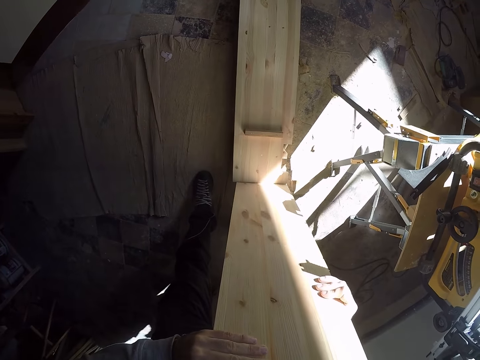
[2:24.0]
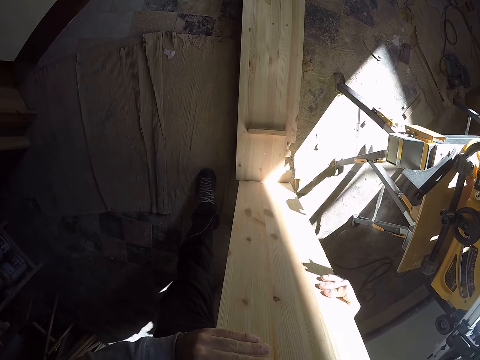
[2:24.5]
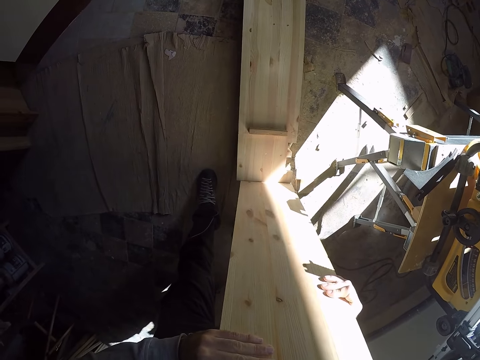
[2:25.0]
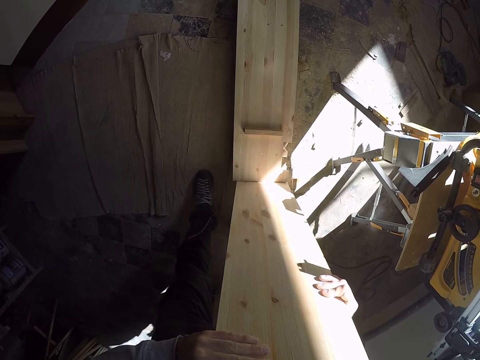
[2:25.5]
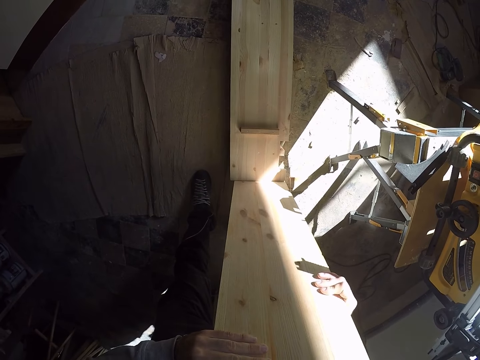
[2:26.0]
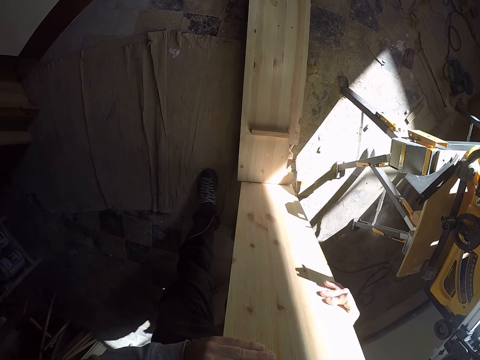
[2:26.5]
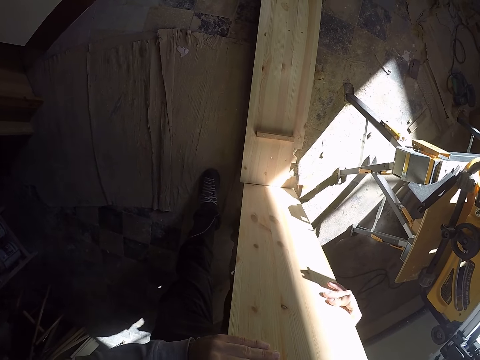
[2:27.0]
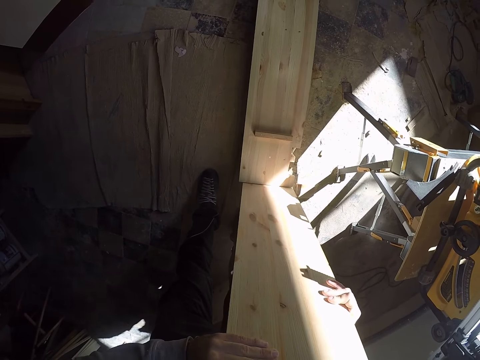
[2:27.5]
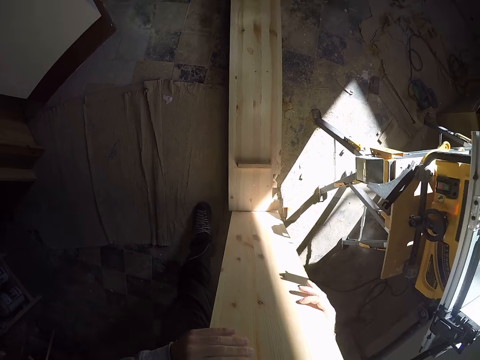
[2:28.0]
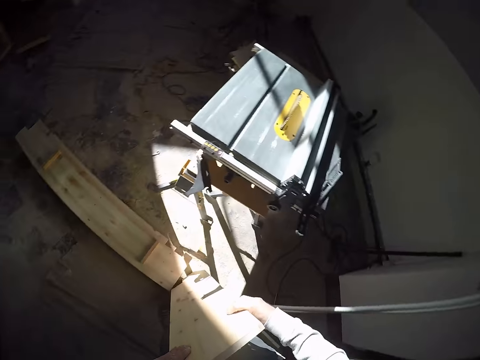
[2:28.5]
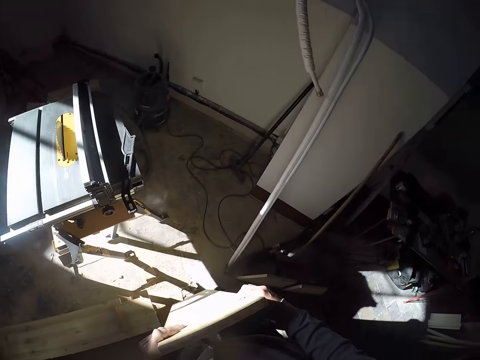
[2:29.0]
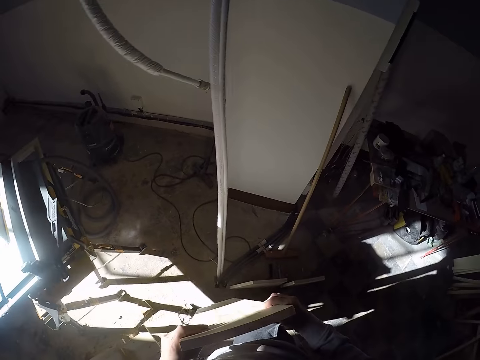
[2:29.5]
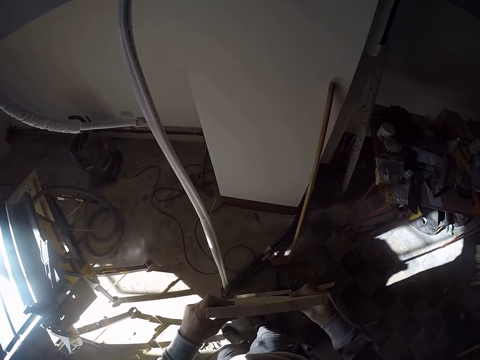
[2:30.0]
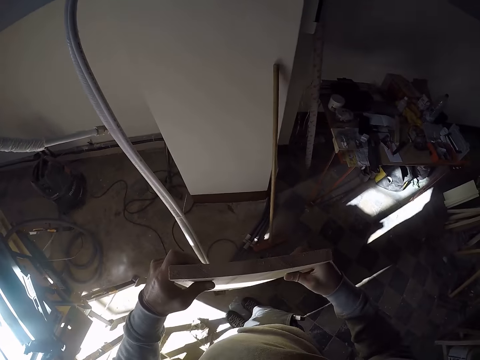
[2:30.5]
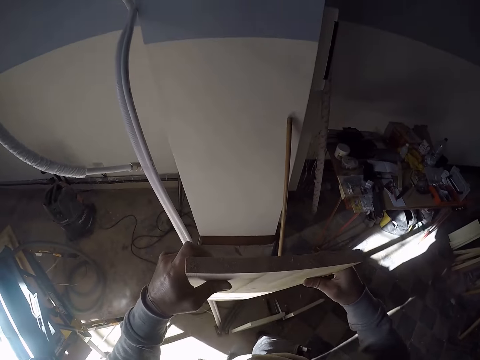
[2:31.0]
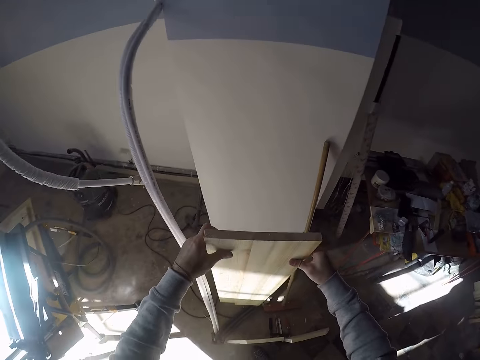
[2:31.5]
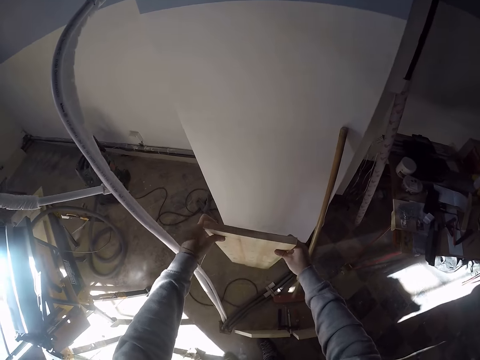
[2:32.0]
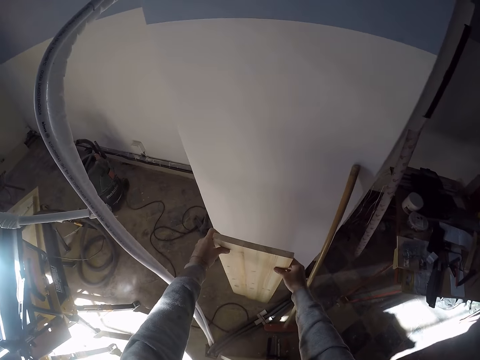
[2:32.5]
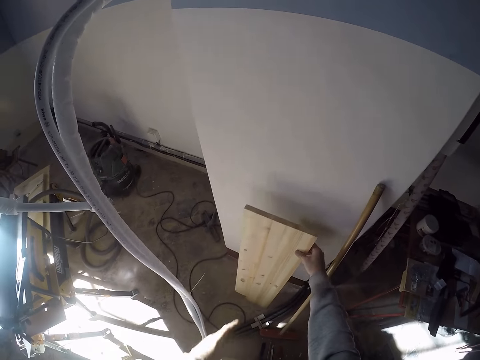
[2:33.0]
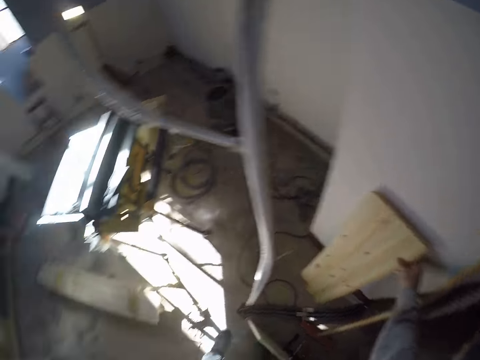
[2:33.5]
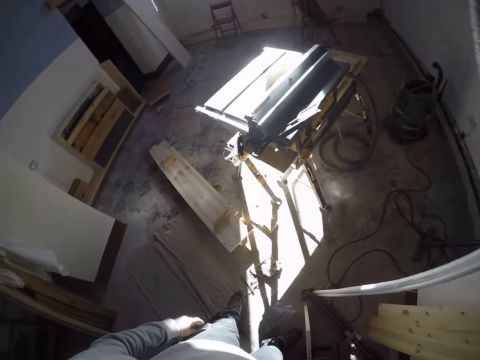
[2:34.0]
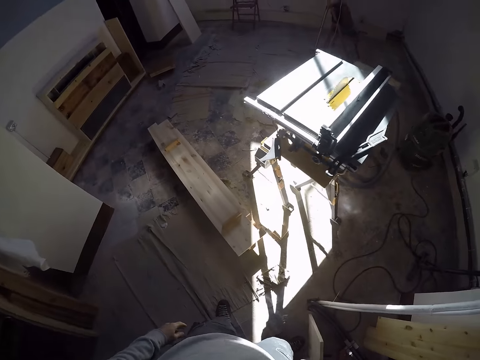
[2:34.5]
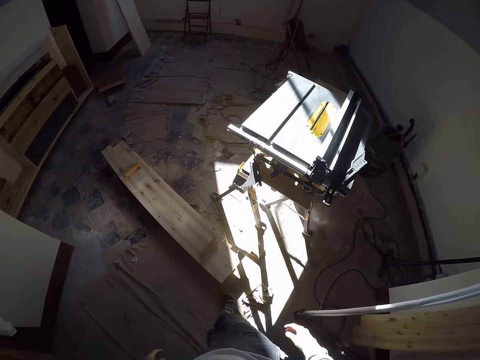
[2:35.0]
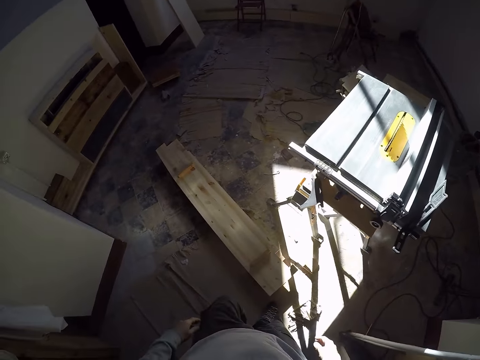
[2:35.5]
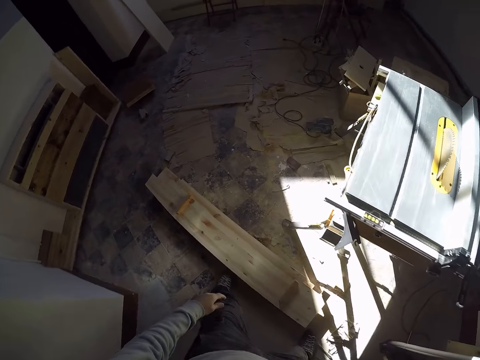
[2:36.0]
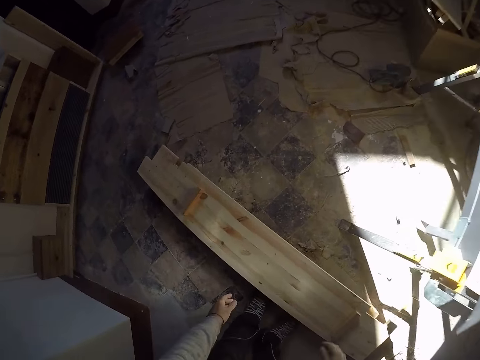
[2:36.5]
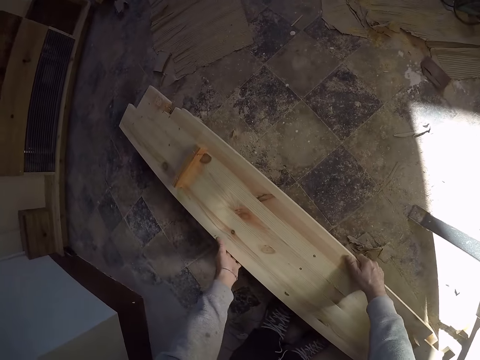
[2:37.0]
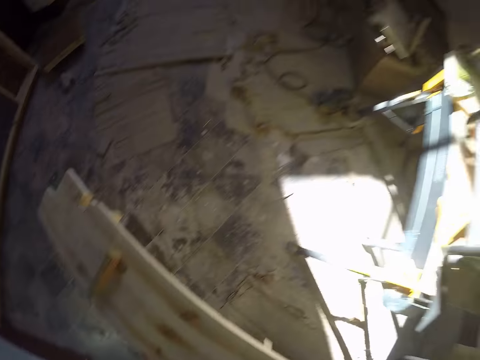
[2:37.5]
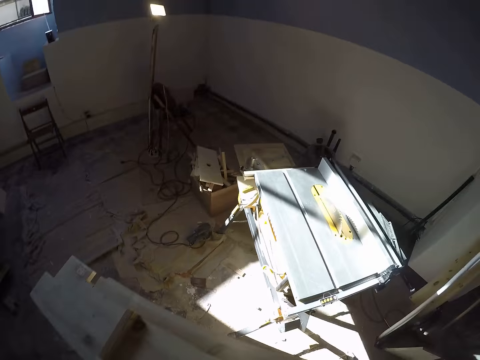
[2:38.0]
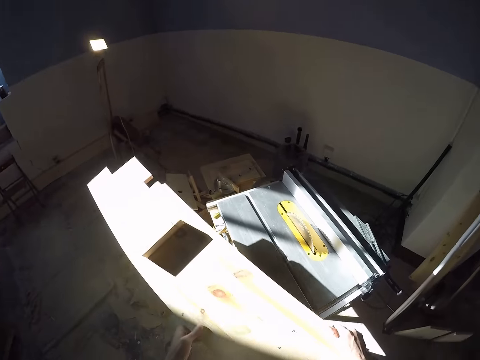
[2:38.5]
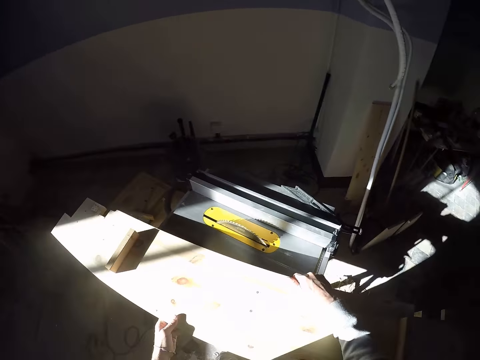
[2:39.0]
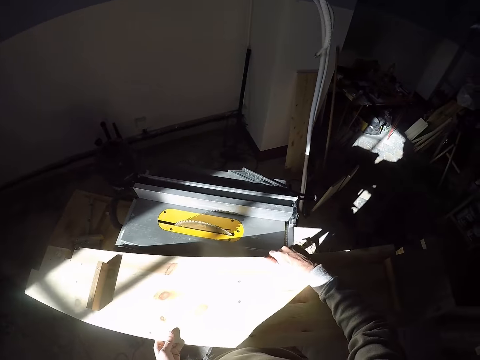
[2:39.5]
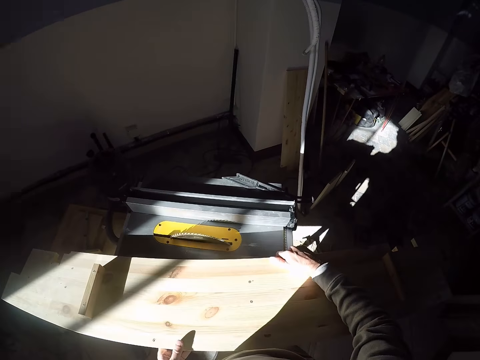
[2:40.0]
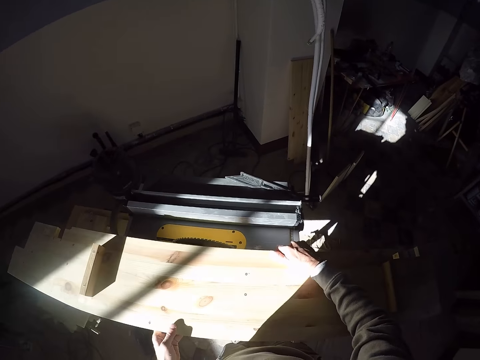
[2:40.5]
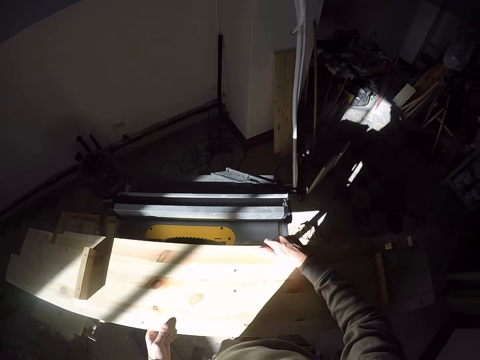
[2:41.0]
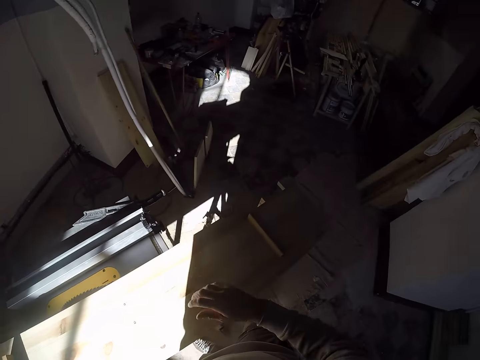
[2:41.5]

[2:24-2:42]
The camera wearer leans the plywood in his left hand on the workshop wall. He picks up the plywood from the ground with both hands. He places the plywood on the workbench.

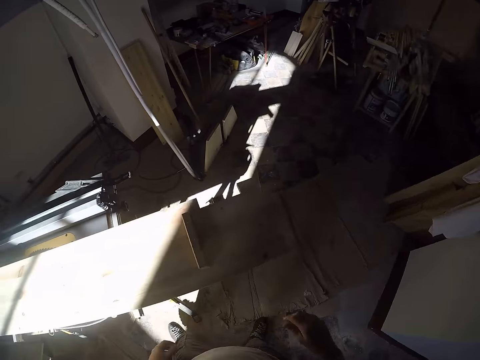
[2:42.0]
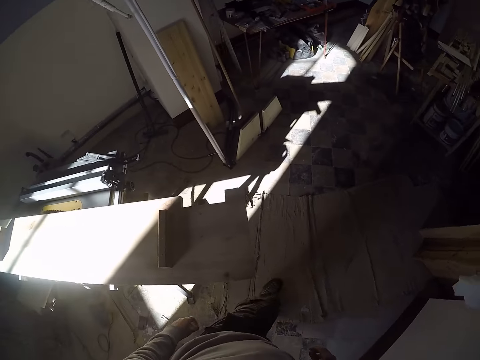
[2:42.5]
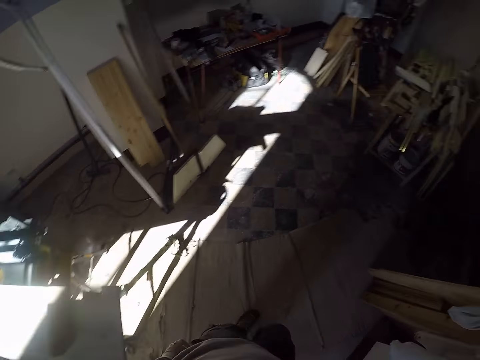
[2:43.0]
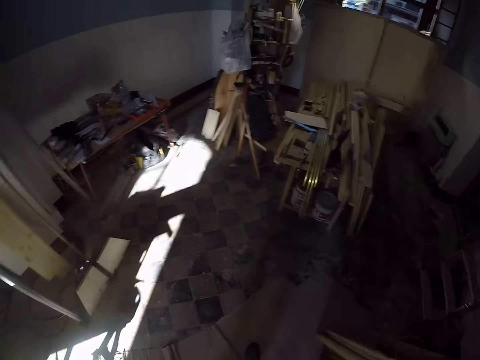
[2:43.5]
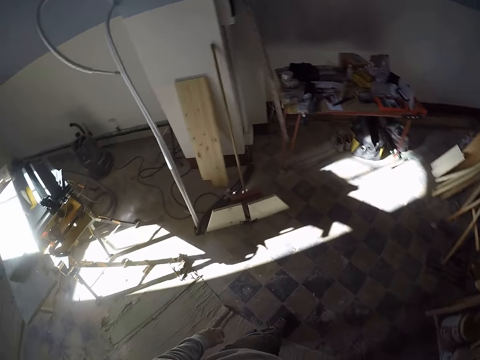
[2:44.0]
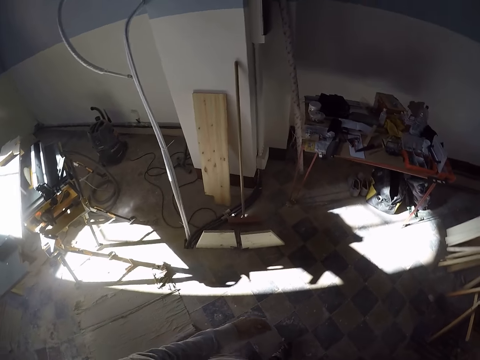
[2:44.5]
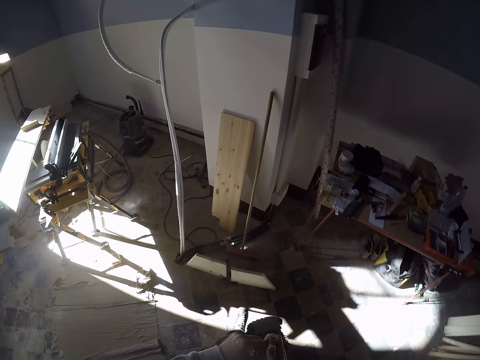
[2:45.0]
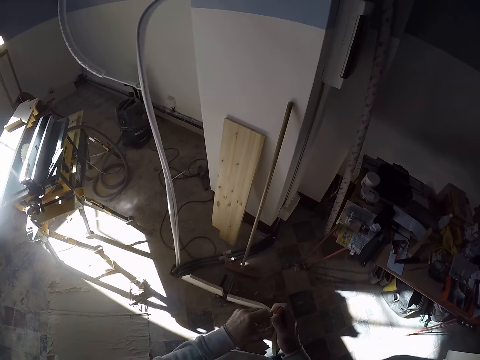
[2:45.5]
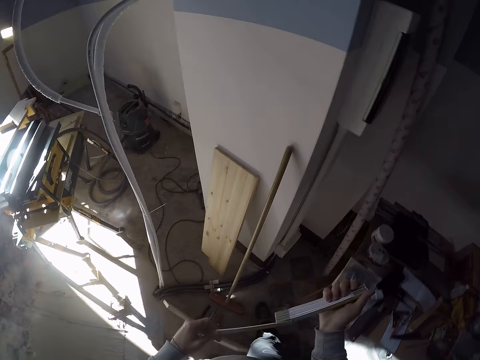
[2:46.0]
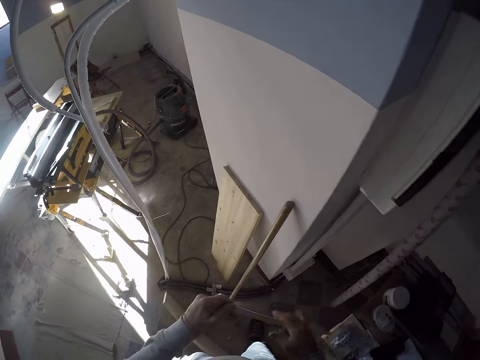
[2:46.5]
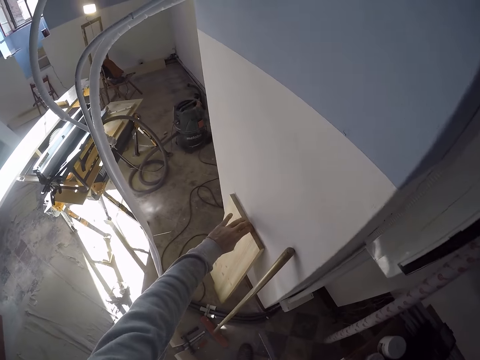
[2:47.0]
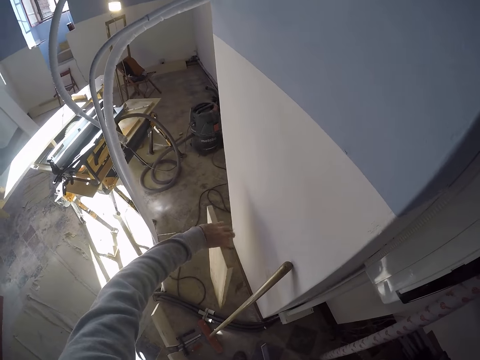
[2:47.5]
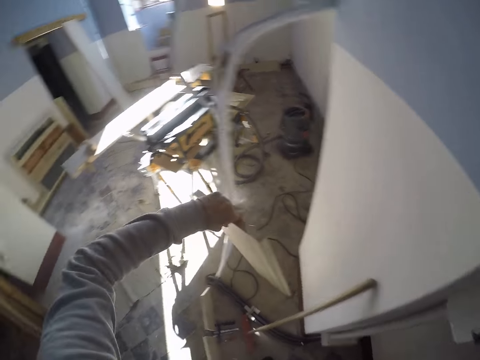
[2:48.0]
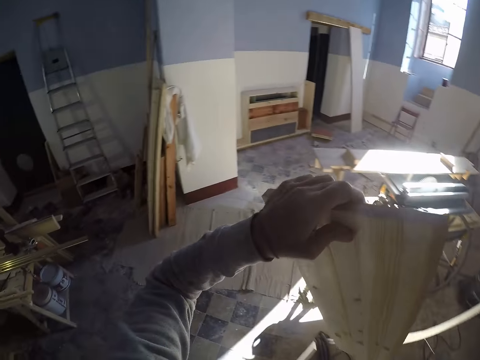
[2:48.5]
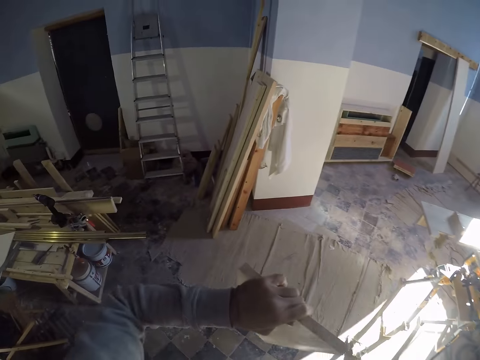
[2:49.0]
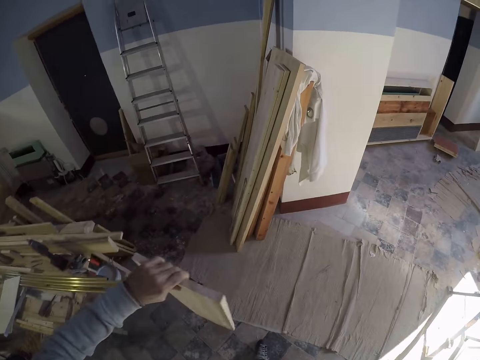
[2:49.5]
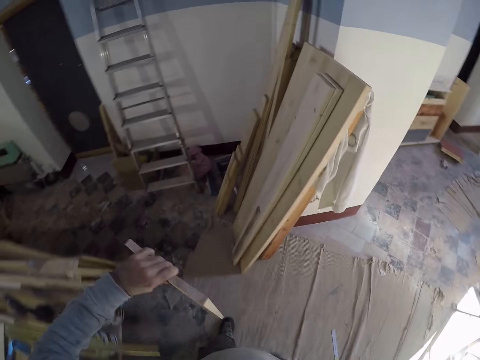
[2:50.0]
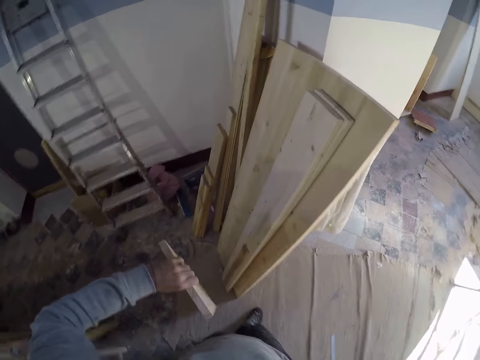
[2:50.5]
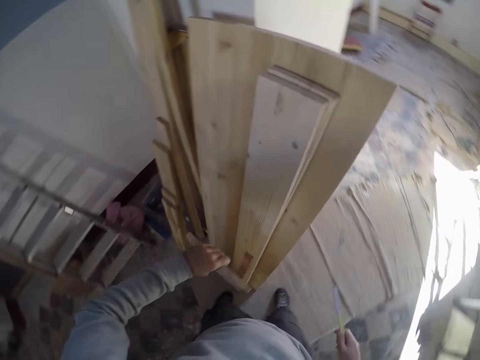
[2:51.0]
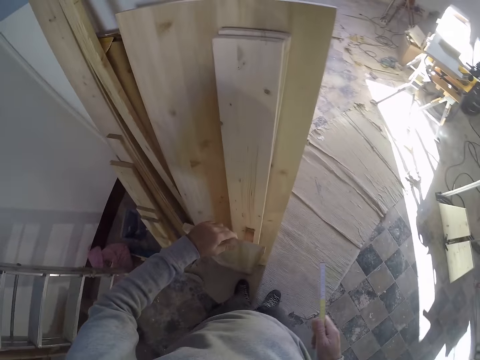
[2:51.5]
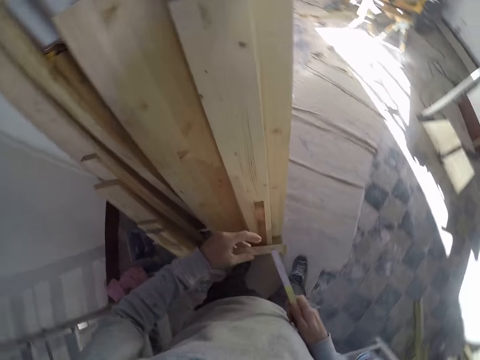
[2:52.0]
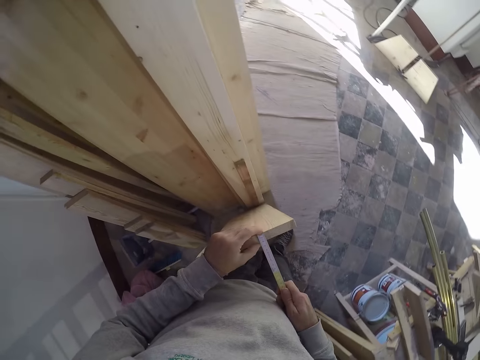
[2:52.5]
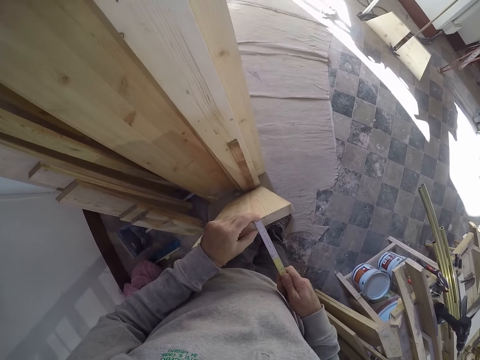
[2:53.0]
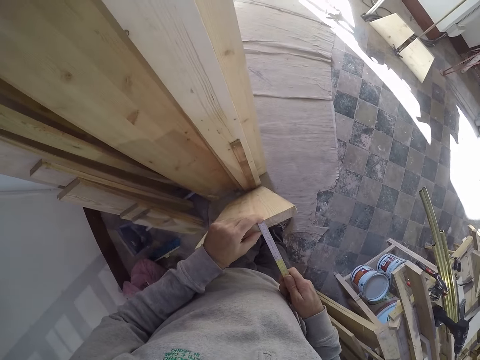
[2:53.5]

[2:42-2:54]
The camera wearer walks around the room. He pulls a measuring tape with both hands. He picks up the plywood by the wall with his left hand. He walks around the room. He places the plywood in his left hand on the ground near a cupboard, against the wall. He measures the plywood with the tape in his right hand.
